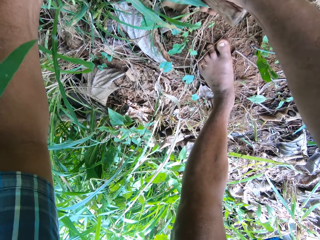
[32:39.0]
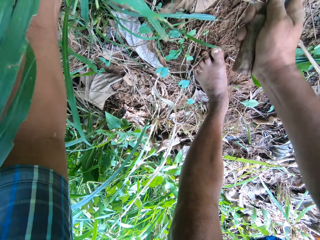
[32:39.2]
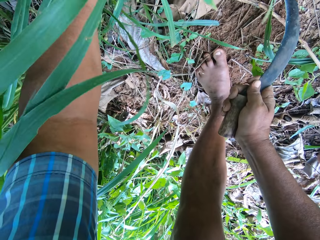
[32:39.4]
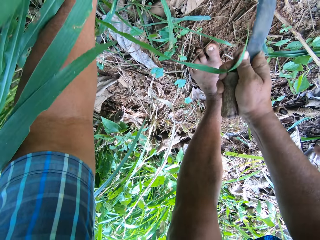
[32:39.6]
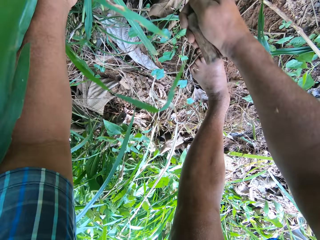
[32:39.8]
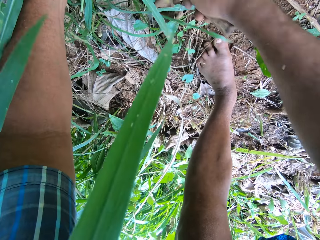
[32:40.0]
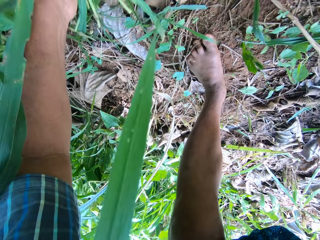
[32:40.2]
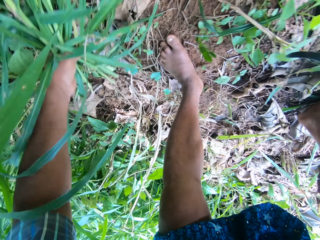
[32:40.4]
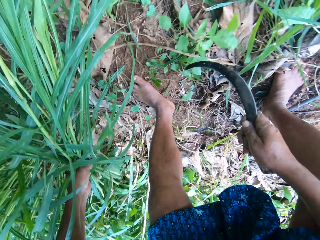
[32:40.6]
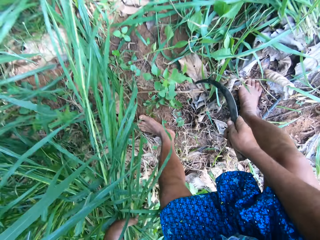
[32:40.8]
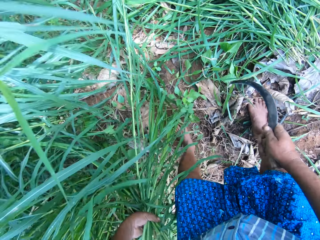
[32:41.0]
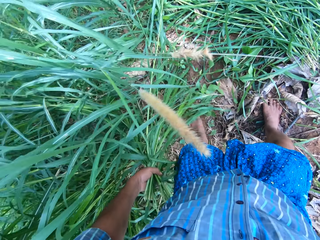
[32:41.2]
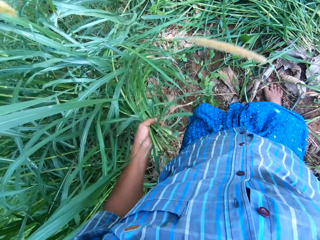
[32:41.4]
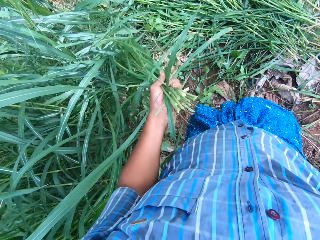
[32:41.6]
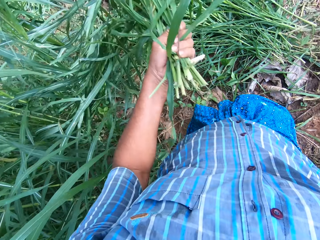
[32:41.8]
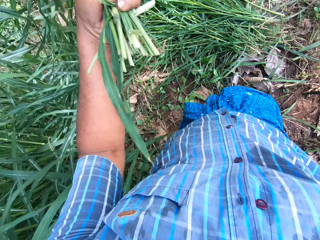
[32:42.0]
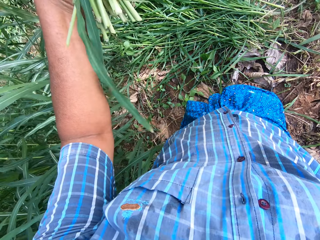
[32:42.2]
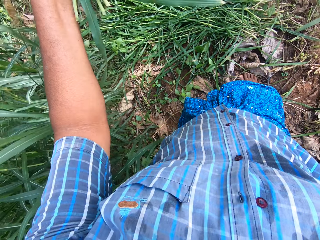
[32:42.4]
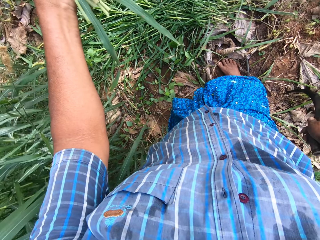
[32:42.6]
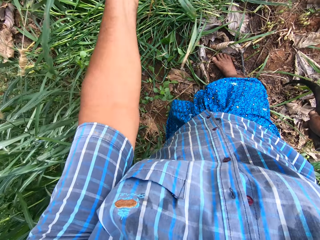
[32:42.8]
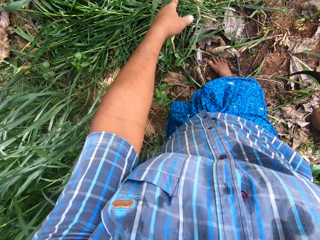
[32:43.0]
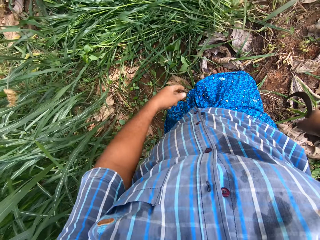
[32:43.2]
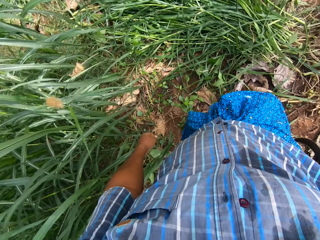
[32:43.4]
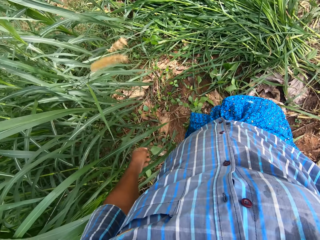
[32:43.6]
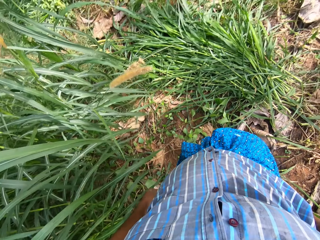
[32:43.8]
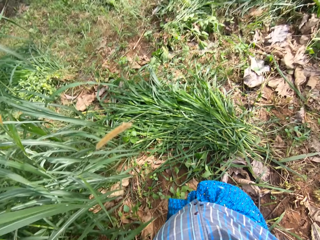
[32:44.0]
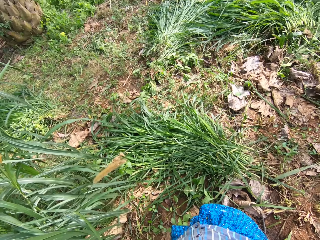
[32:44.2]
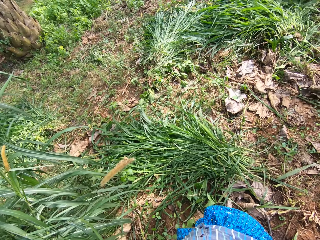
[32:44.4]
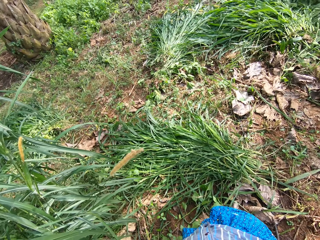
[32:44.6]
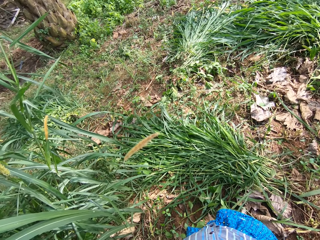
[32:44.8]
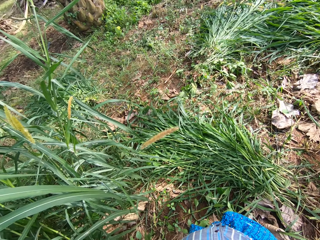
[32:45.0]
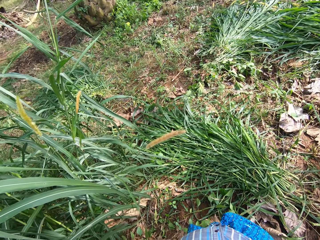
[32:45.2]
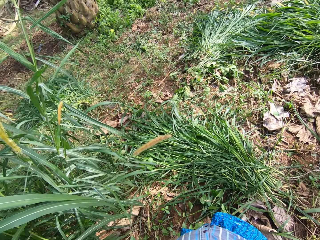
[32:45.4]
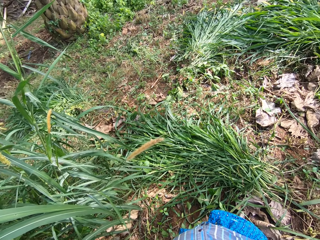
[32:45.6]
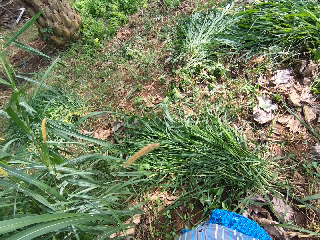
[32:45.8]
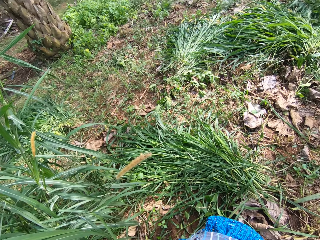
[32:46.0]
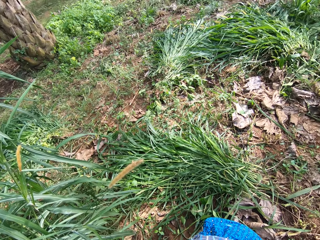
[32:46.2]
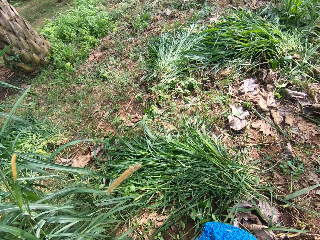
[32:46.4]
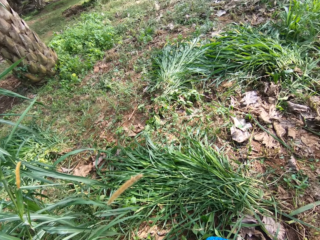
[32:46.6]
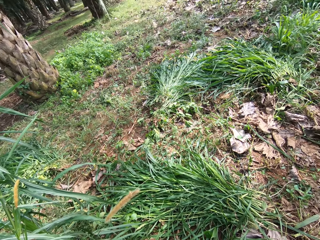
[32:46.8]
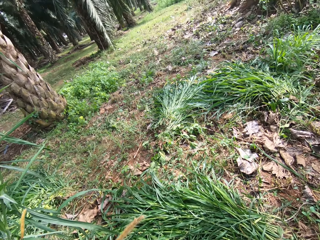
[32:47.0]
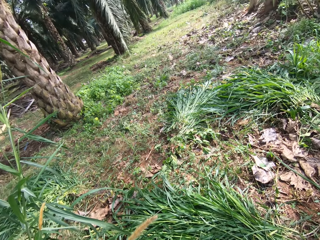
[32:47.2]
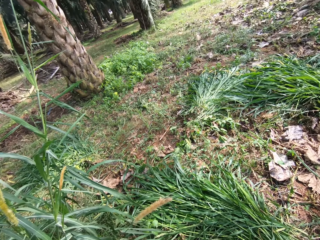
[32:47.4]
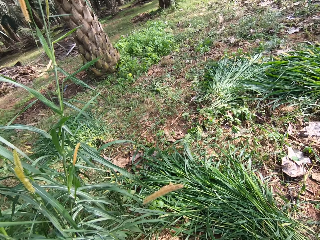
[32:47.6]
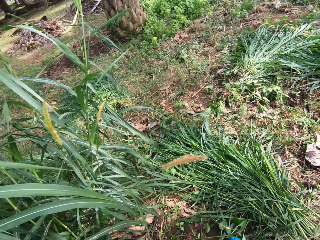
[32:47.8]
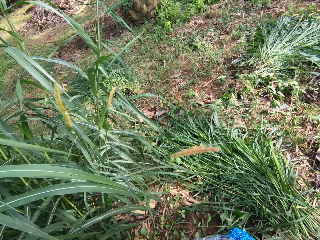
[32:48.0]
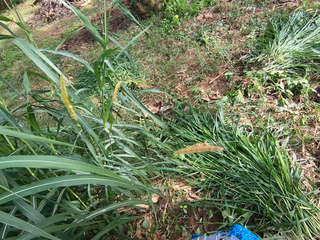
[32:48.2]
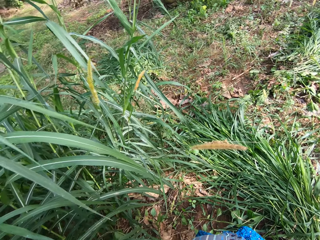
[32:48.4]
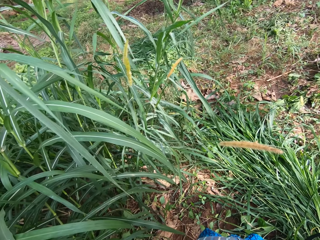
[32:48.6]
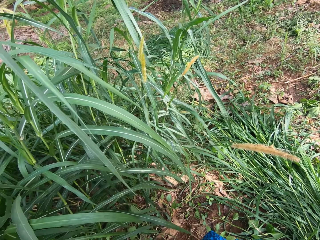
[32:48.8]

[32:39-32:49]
The camera wearer stands. They drop the grasses on the pile of grasses on the ground. They stare round at the garden.

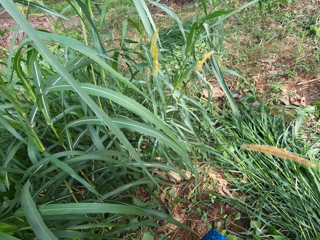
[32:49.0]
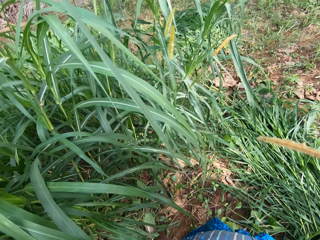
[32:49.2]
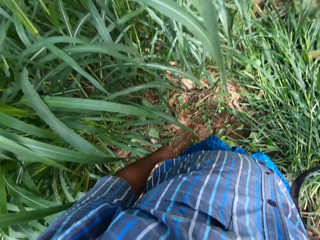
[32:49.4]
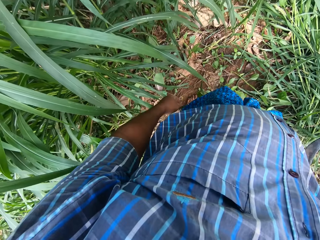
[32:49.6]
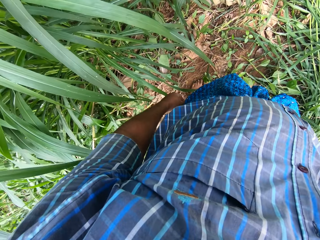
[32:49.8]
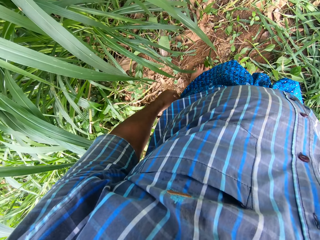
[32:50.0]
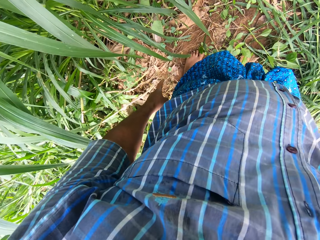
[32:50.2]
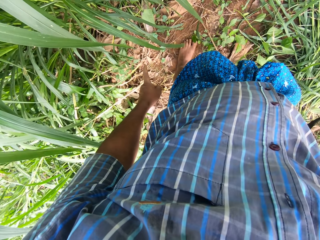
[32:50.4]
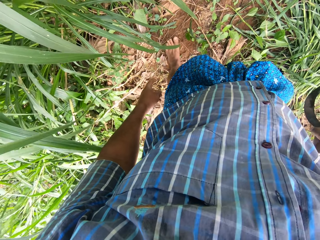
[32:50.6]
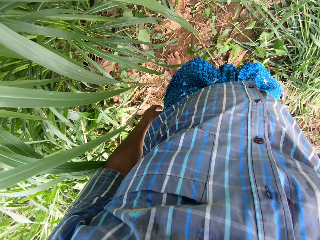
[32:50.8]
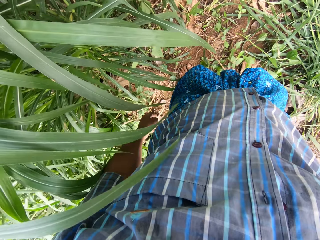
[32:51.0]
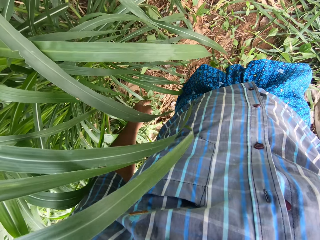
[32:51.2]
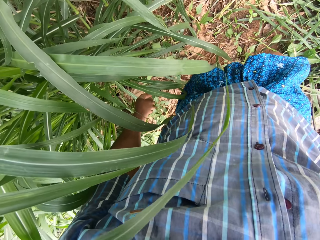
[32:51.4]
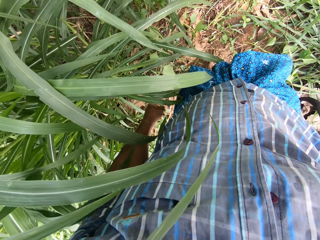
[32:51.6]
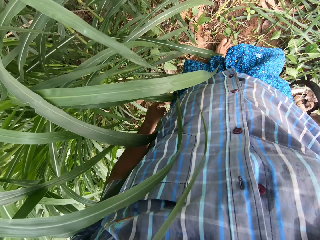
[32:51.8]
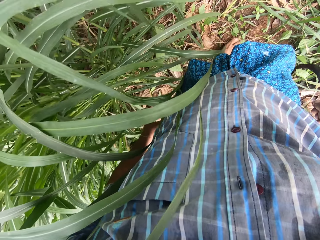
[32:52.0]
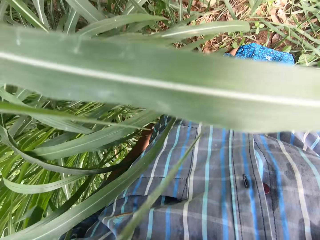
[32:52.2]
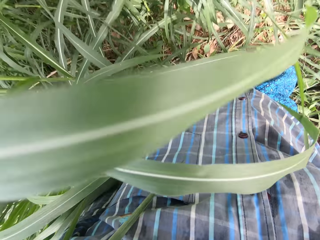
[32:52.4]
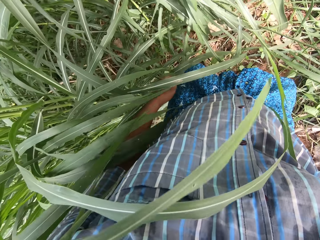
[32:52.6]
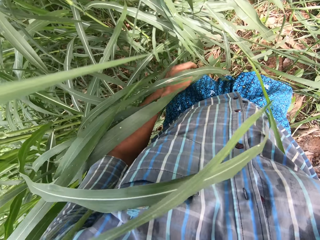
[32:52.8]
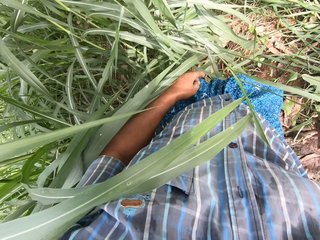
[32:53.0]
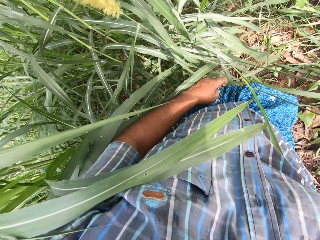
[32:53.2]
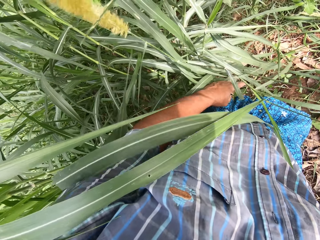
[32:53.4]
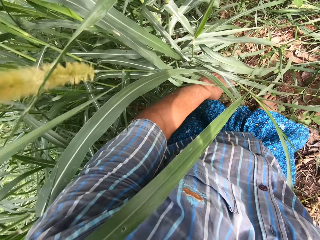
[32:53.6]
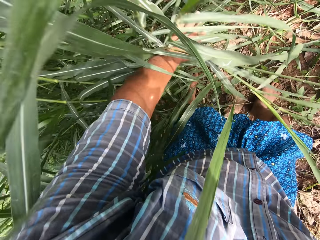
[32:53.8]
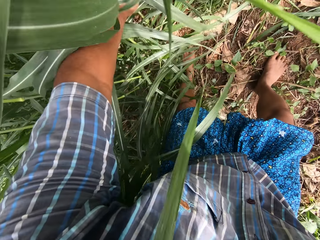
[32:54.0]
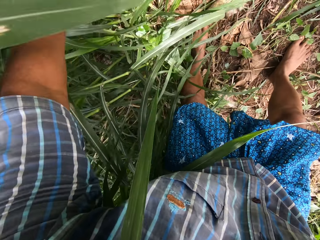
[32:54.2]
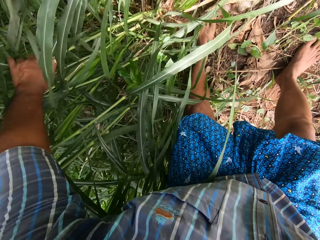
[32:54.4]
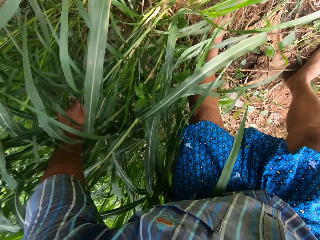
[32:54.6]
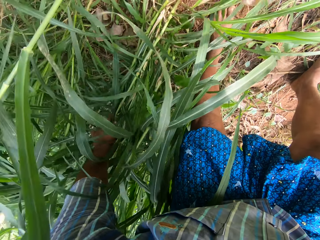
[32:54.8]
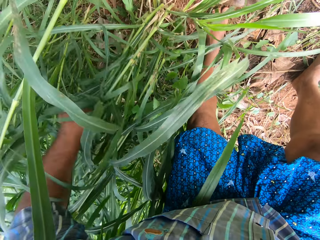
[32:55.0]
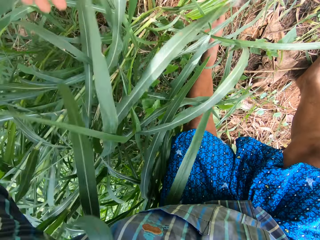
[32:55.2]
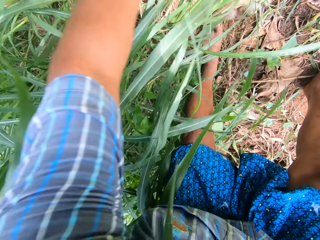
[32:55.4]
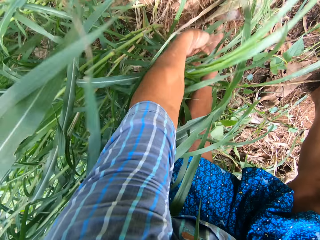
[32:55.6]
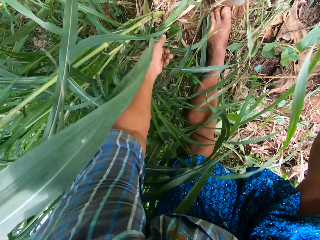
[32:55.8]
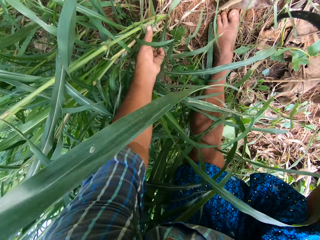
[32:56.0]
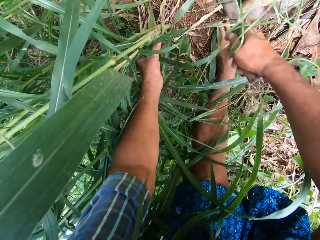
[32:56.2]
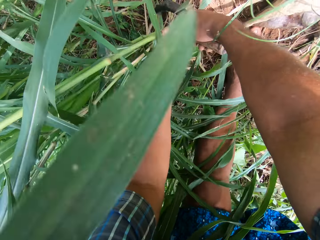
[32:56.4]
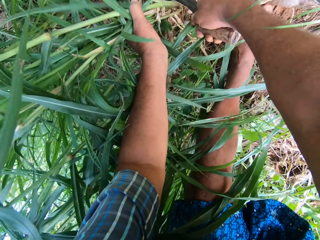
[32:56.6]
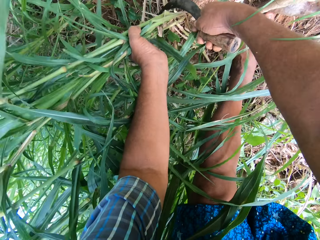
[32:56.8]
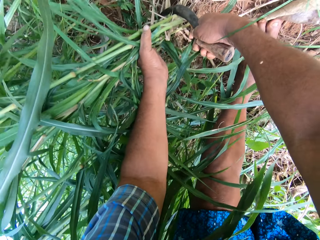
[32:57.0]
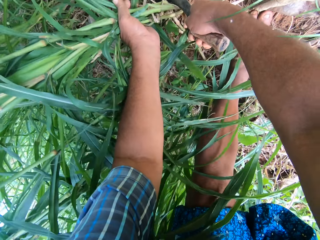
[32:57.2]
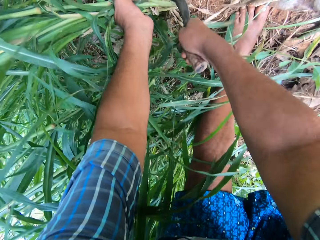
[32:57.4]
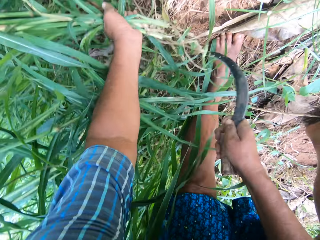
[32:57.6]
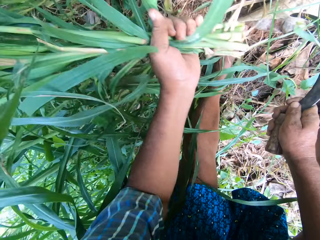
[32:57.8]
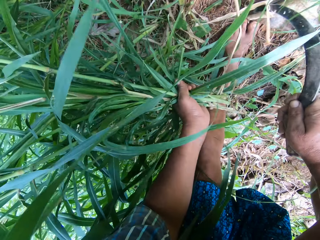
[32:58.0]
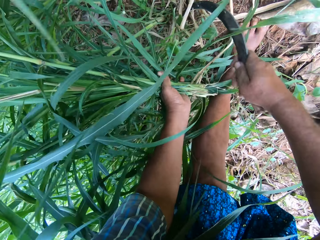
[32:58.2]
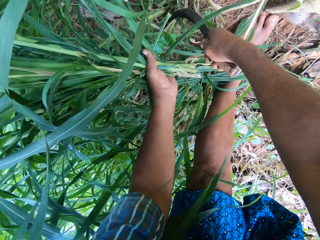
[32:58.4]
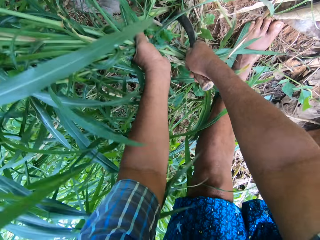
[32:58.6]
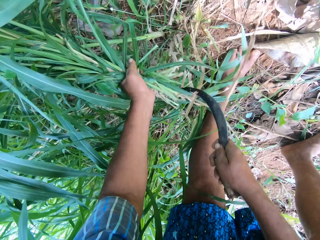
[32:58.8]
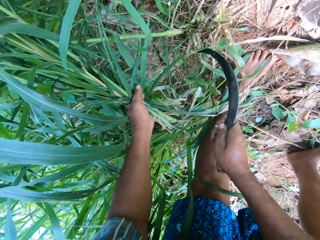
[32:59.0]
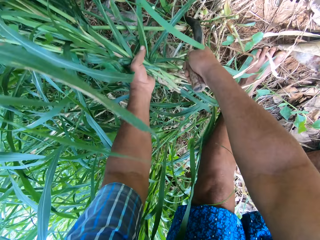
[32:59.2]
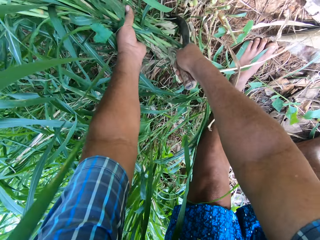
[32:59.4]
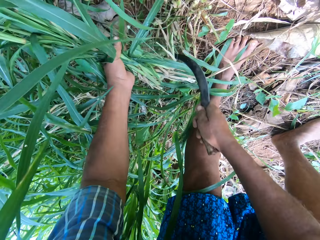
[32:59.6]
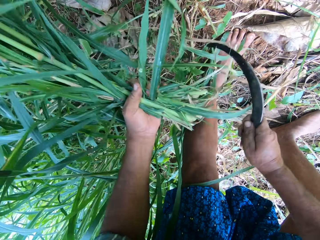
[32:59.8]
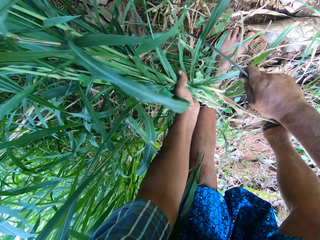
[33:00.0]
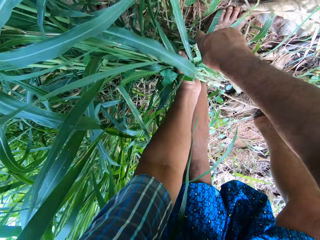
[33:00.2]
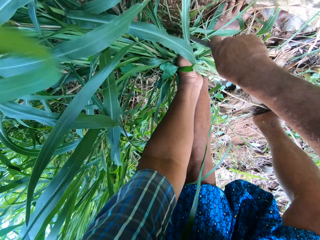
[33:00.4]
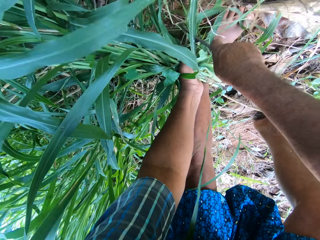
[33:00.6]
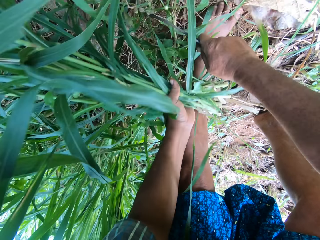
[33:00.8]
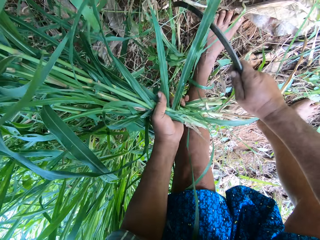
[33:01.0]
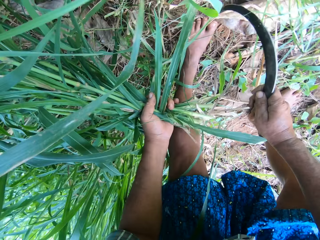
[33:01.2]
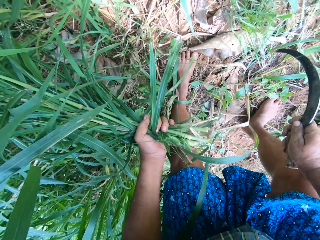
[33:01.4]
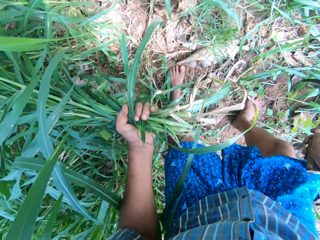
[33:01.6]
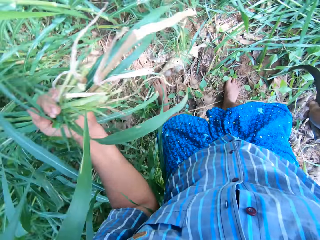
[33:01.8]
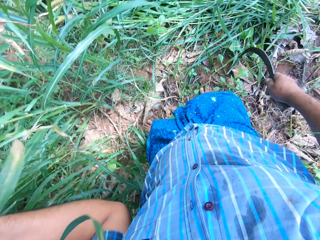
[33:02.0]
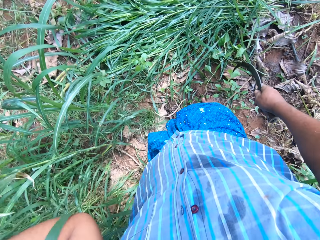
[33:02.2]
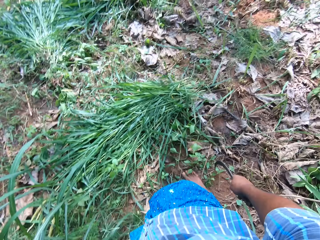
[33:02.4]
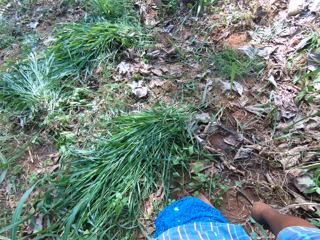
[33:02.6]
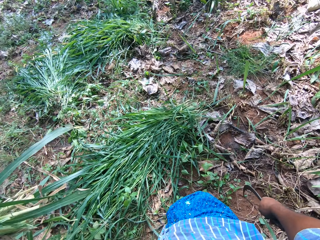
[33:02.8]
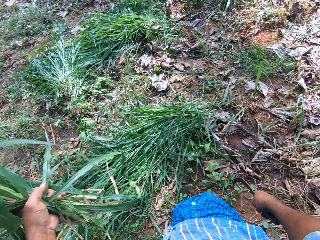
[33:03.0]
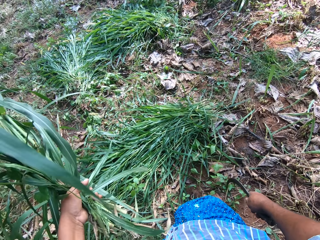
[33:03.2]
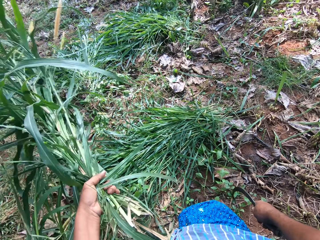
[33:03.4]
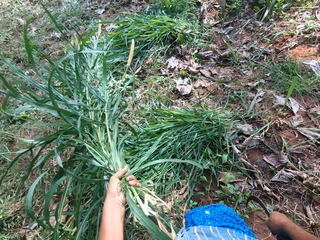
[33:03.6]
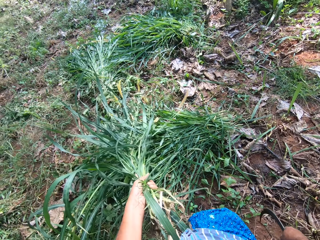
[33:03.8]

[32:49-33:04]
The camera wearer steps closer to the grass. He pushes aside some grasses with his left hand. He bends on the grass. He weeds some grasses with the knife. He stands.
